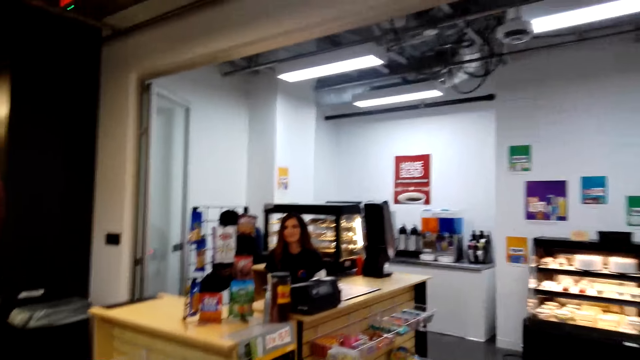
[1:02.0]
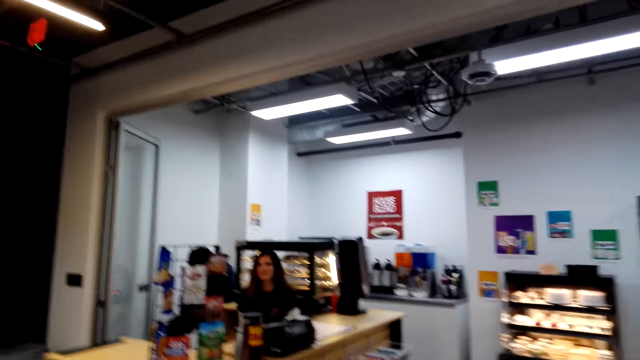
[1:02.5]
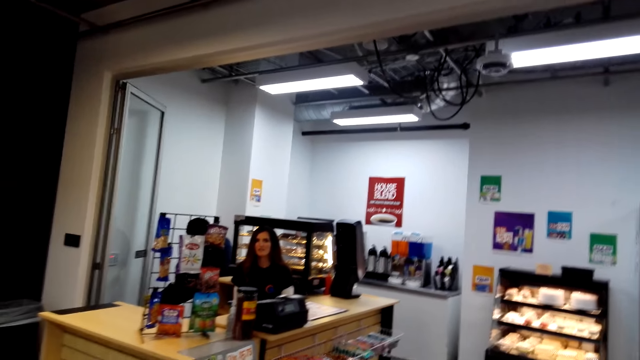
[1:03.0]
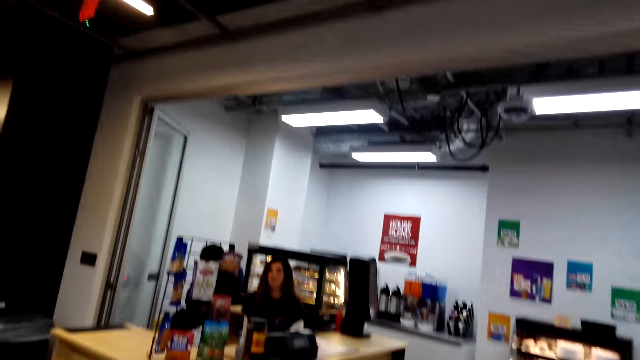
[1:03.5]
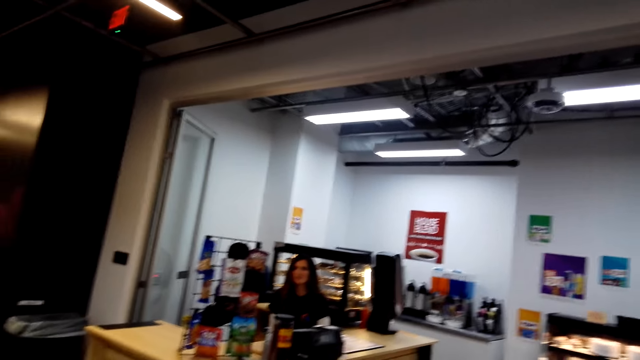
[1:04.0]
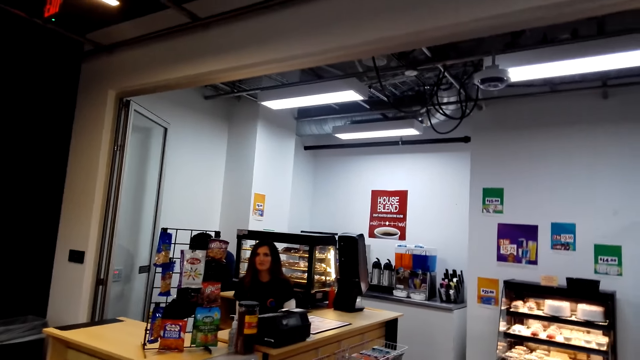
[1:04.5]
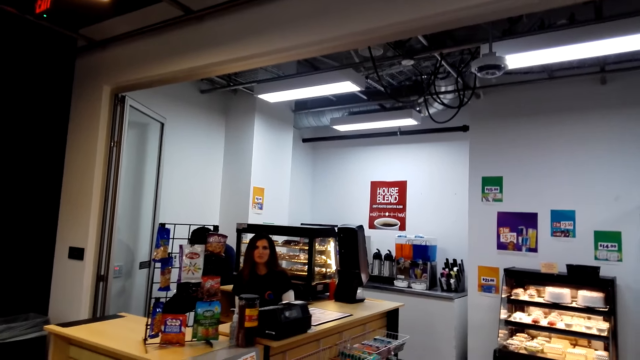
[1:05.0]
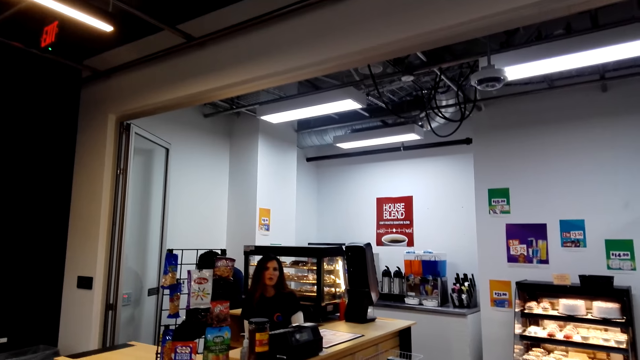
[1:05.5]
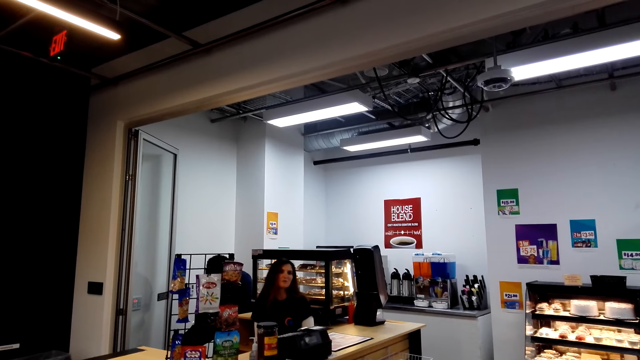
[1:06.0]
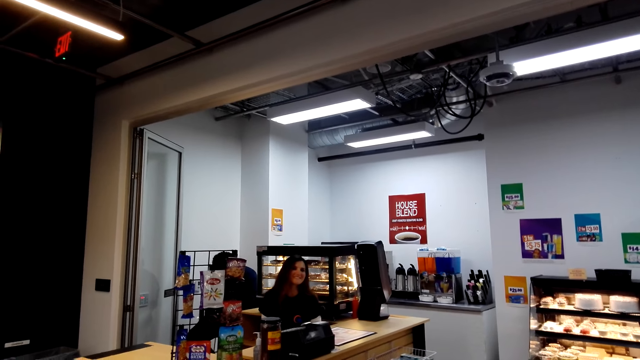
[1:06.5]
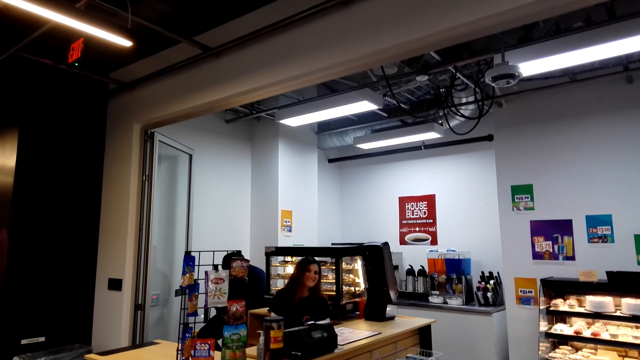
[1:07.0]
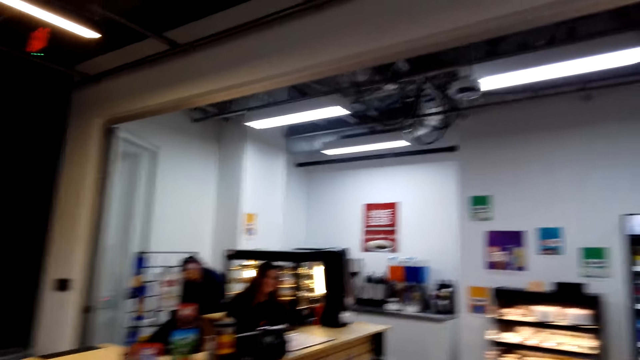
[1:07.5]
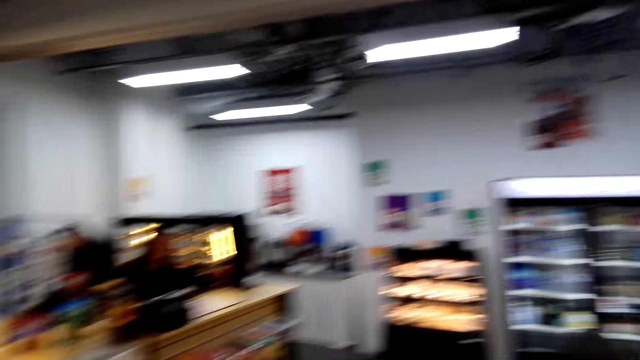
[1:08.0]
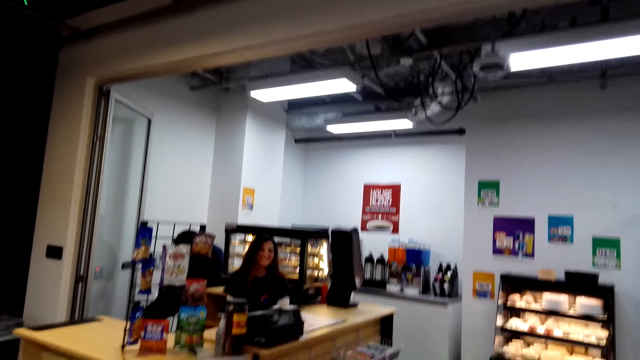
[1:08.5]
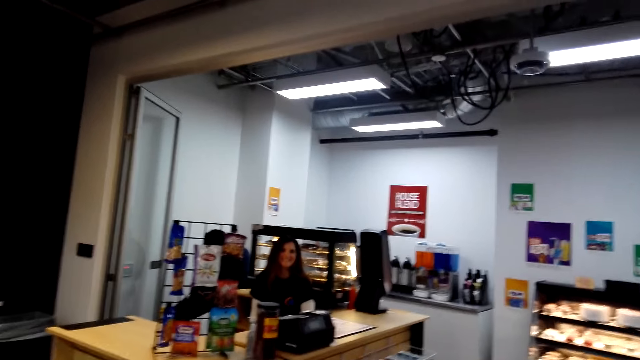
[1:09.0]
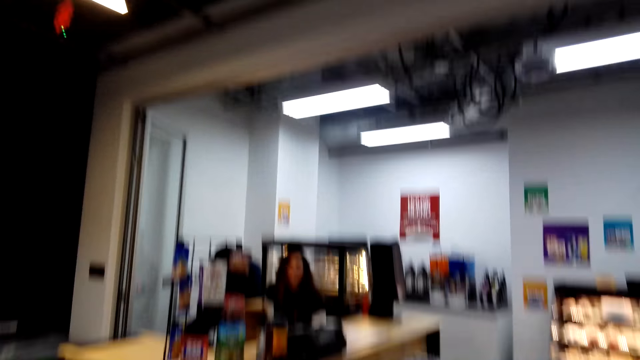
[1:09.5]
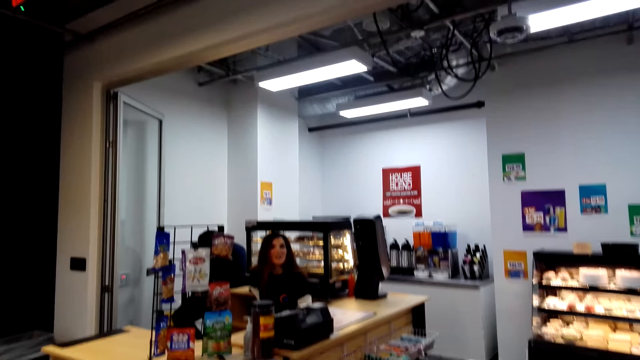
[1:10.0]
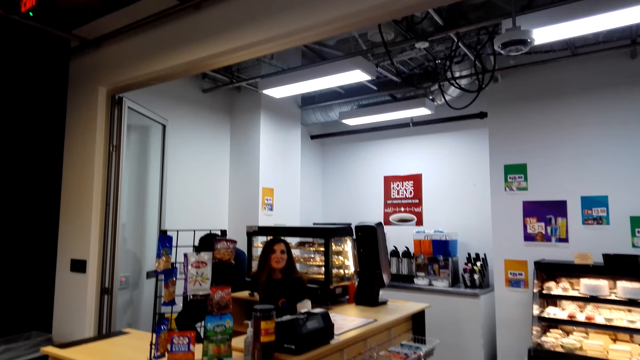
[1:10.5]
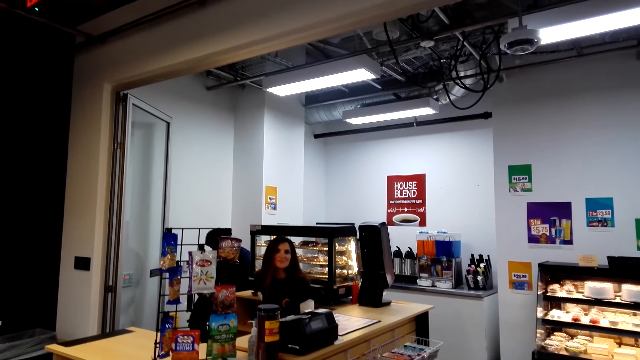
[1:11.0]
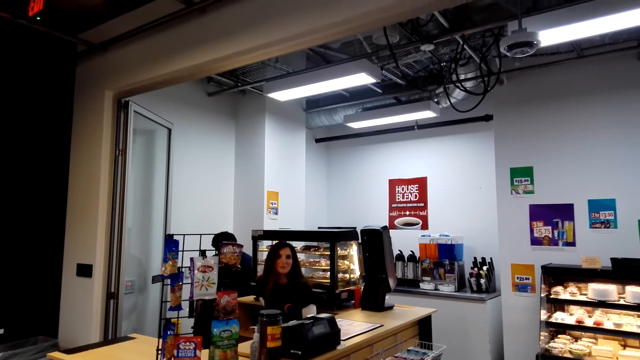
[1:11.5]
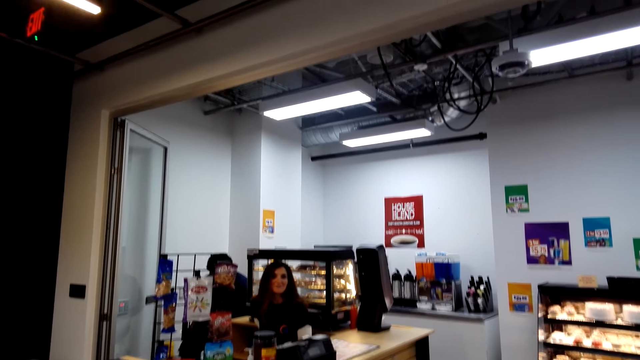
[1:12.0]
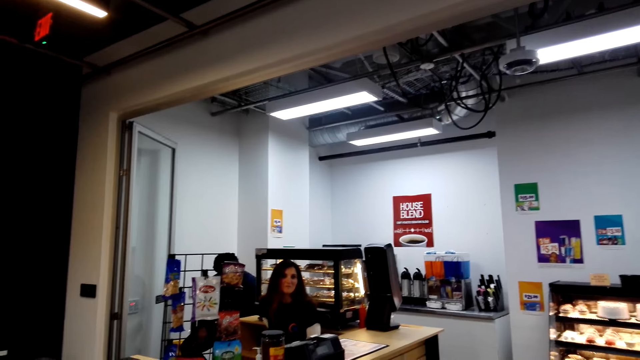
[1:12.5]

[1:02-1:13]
A woman talks. The camera wearer talks. The woman talks.

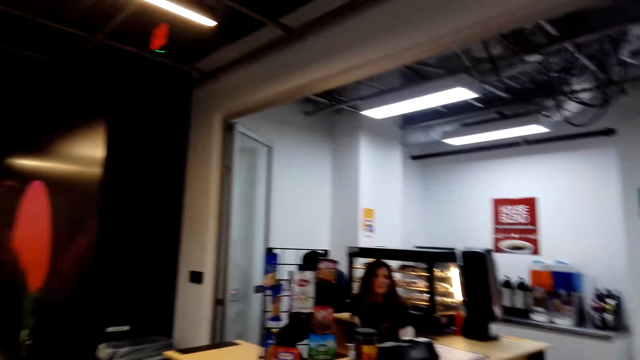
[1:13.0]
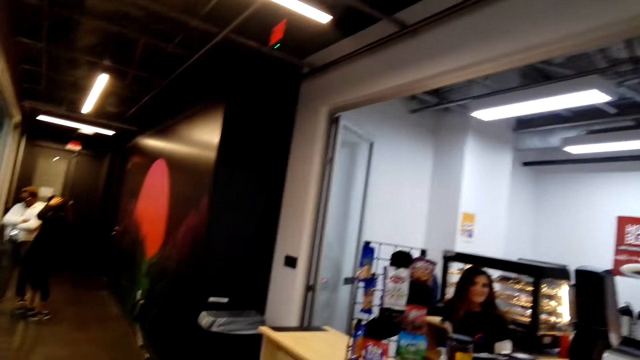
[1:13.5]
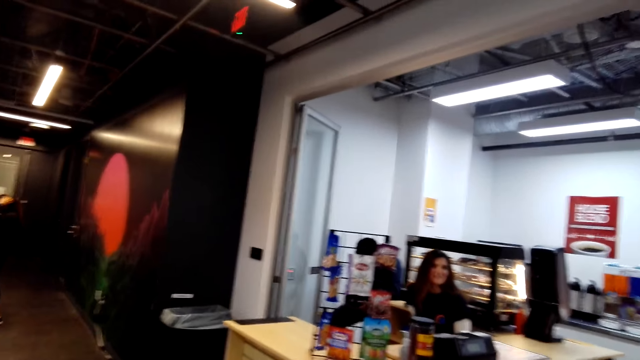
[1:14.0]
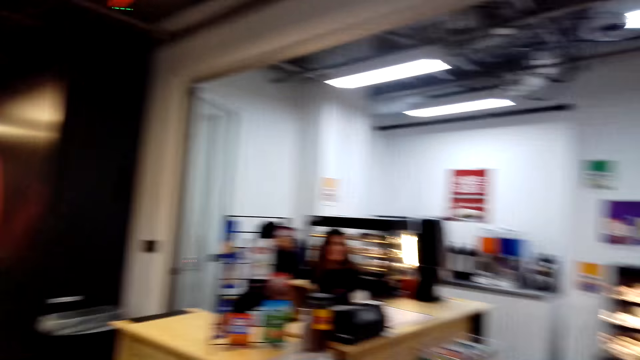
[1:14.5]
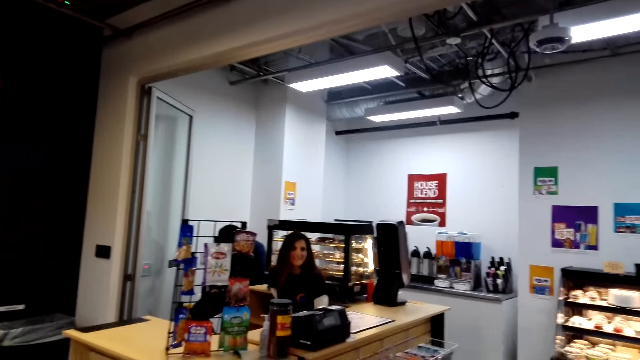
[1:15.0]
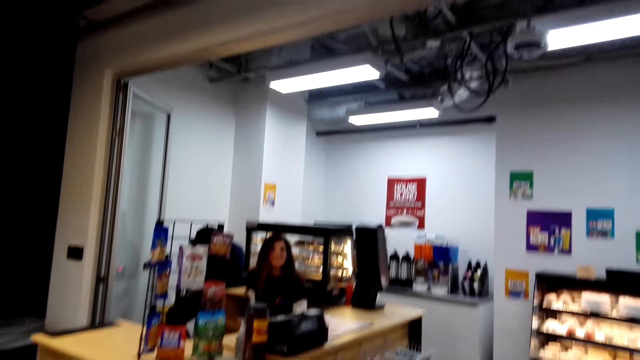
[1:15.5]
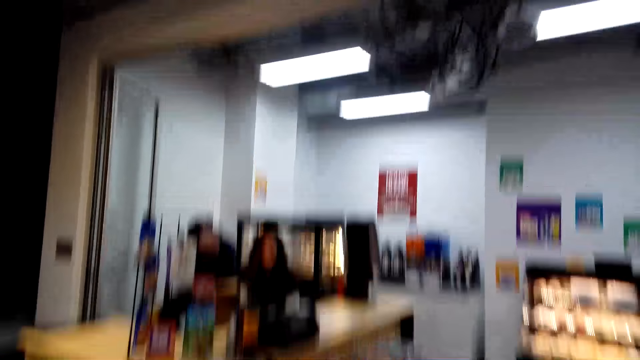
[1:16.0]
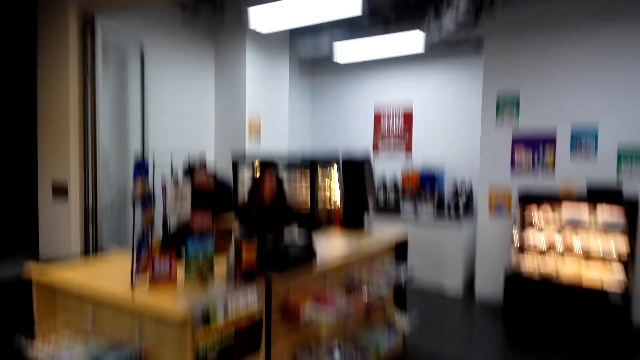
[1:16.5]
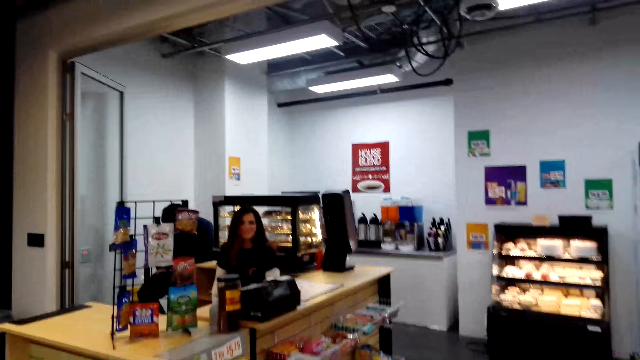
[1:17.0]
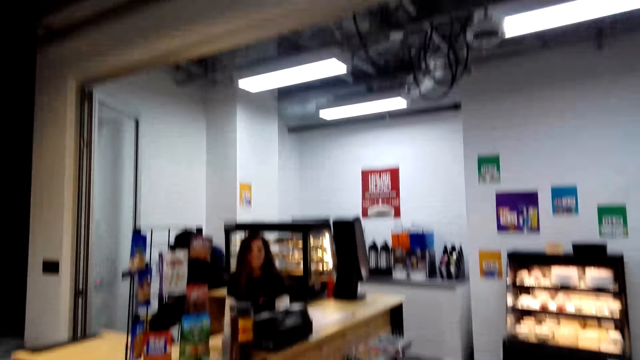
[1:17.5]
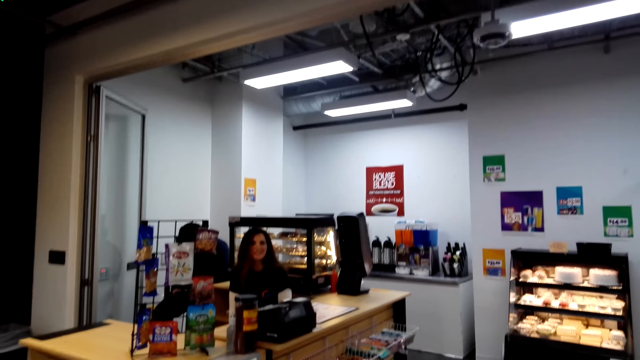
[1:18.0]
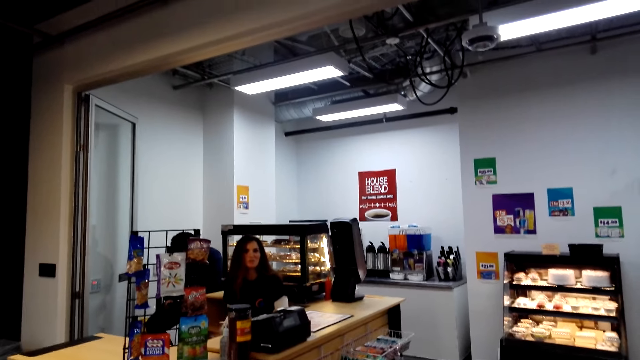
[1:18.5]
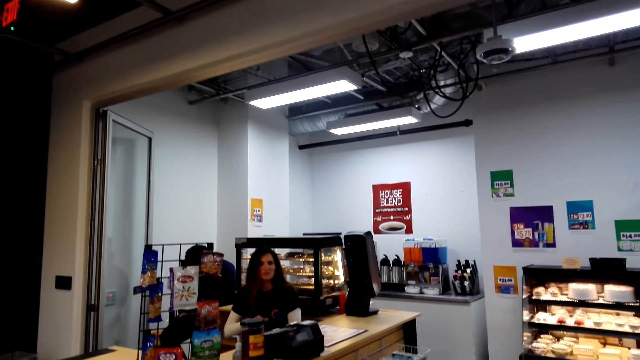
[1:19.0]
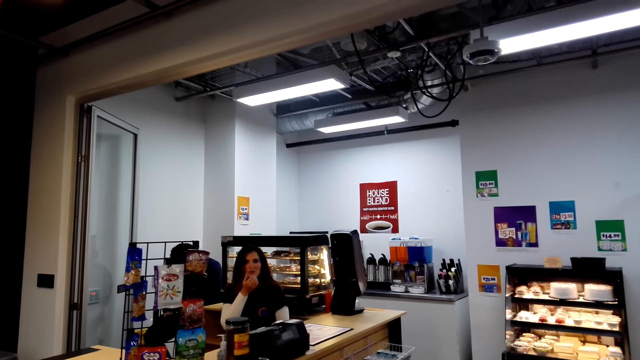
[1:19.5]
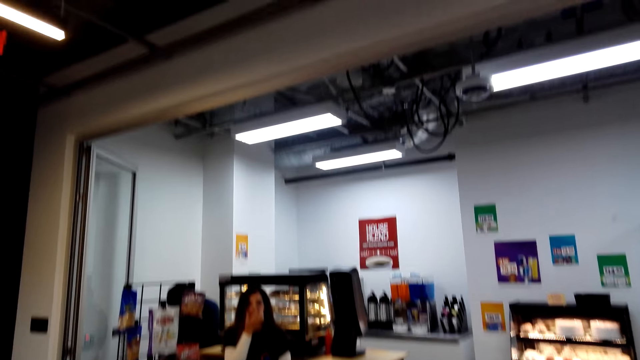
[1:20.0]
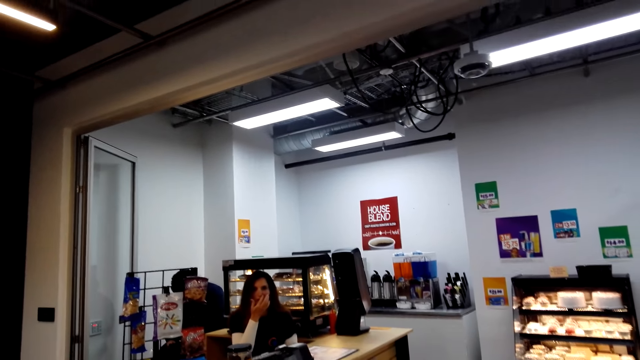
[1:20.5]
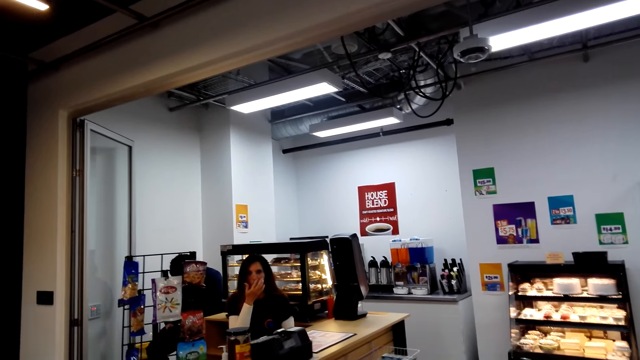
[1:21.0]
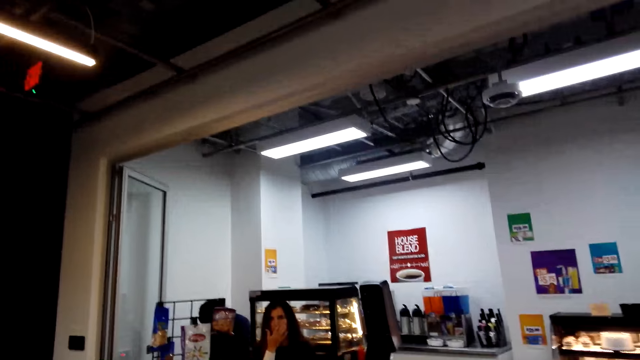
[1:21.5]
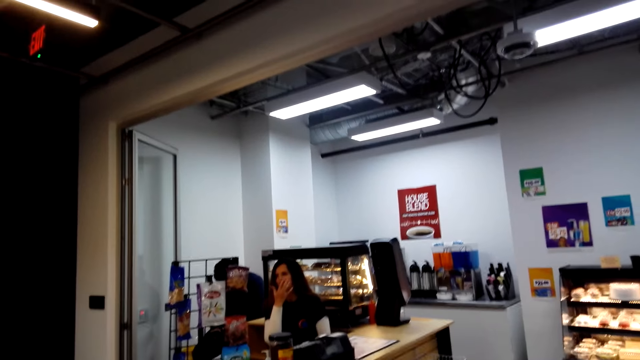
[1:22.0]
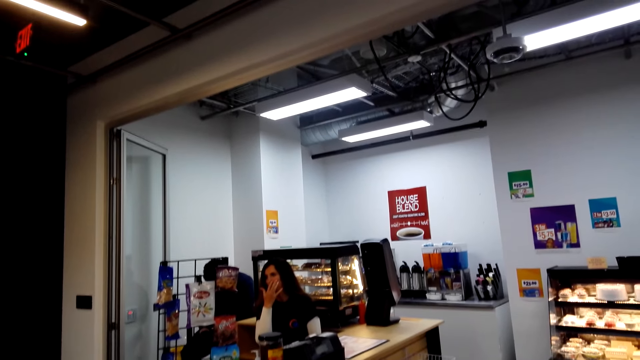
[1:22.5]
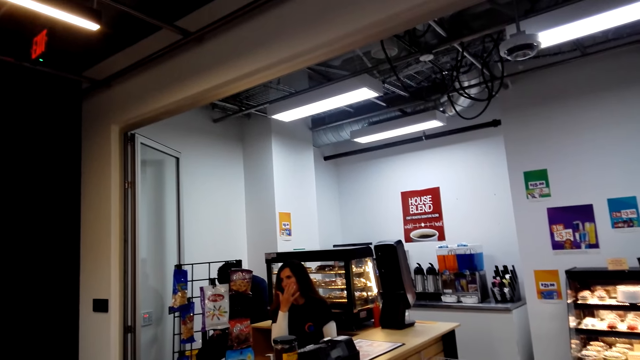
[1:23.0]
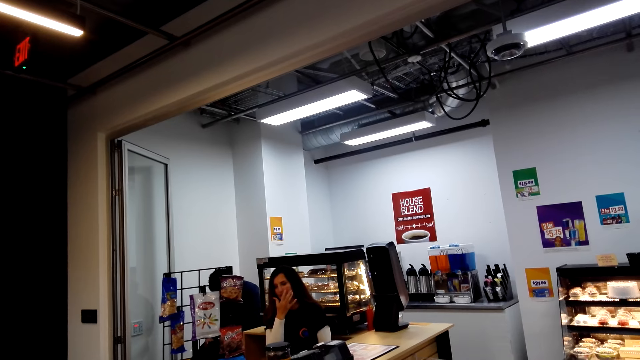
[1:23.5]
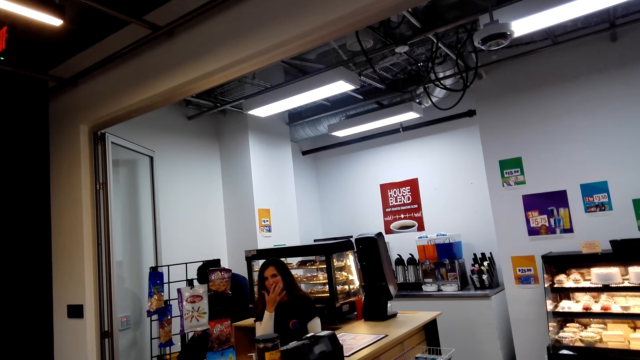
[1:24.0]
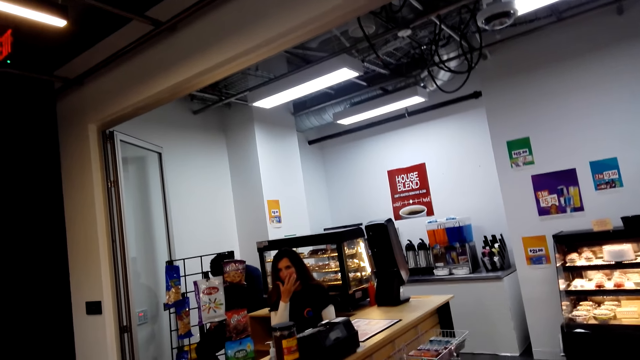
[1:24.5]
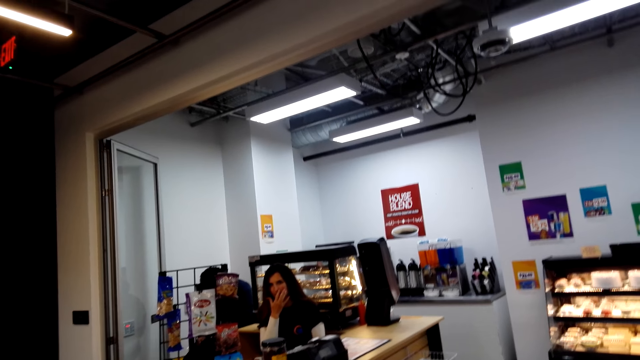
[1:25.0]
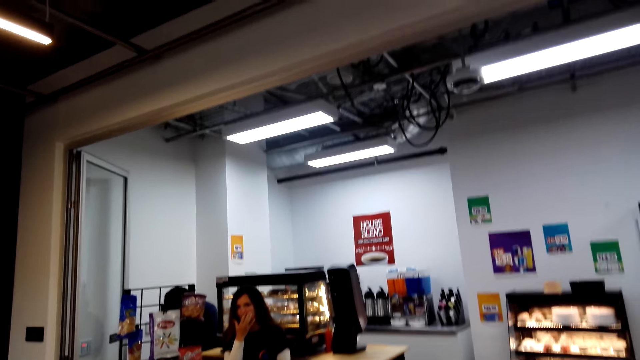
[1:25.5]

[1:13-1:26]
The camera wearer talks. A woman talks. The woman scratches the face. She moves her hand towards the mouth. The camera wearer talks. The woman moves her hand around the face and talks.
